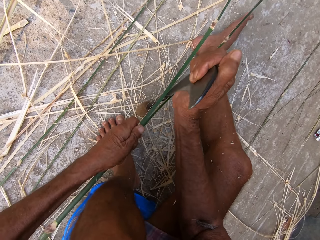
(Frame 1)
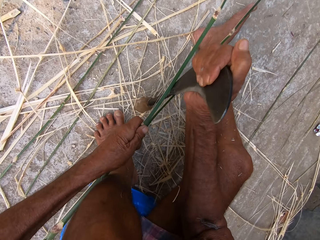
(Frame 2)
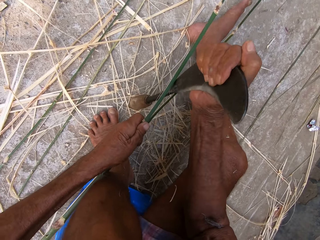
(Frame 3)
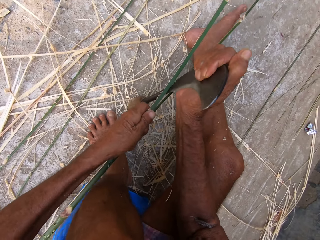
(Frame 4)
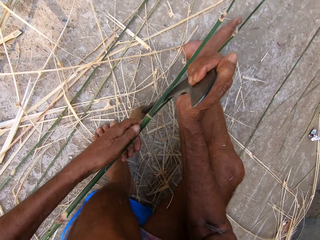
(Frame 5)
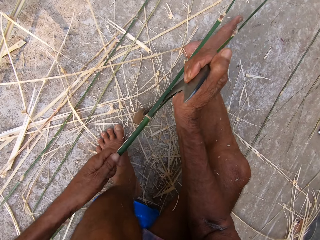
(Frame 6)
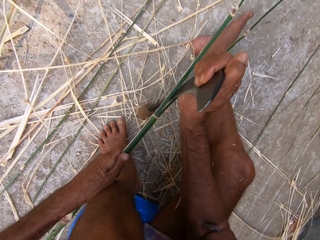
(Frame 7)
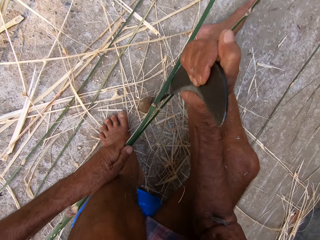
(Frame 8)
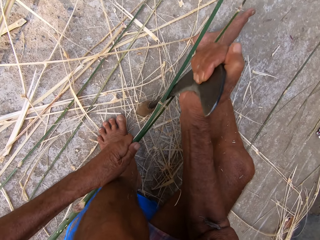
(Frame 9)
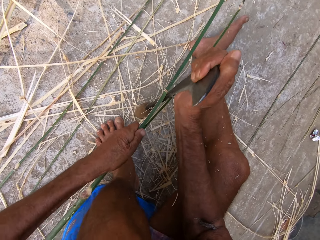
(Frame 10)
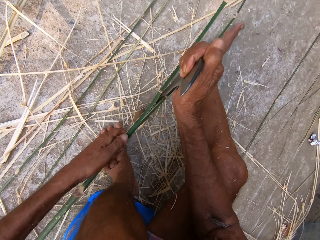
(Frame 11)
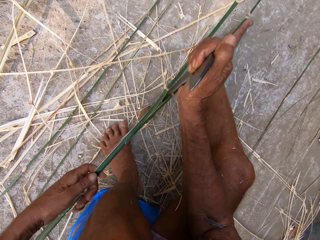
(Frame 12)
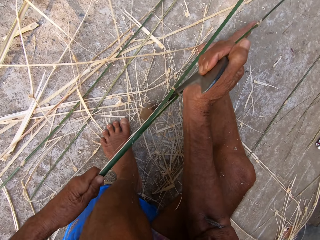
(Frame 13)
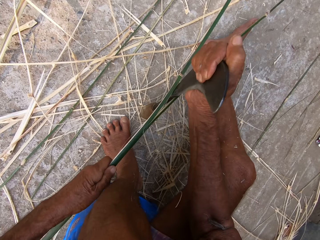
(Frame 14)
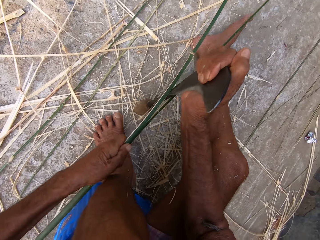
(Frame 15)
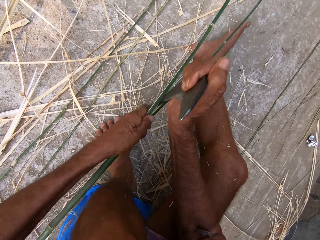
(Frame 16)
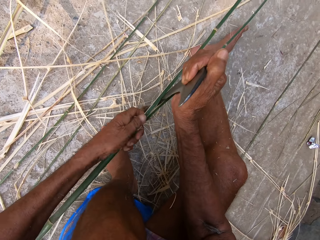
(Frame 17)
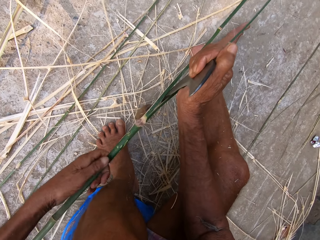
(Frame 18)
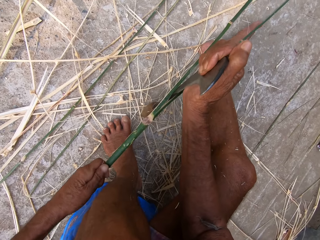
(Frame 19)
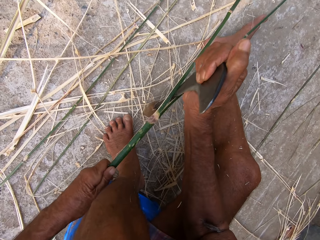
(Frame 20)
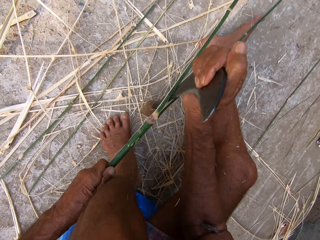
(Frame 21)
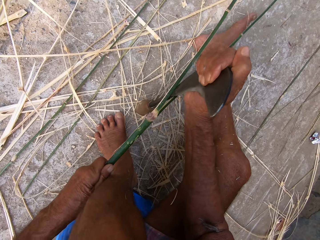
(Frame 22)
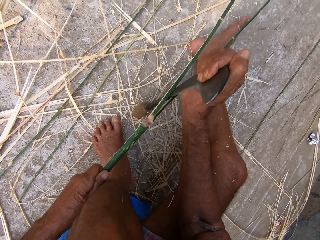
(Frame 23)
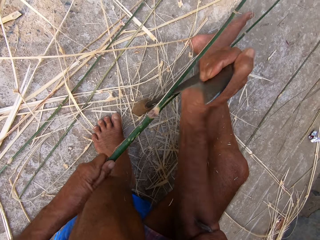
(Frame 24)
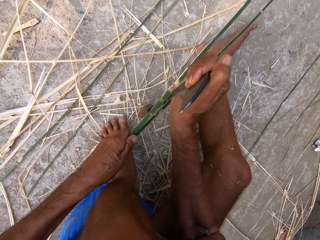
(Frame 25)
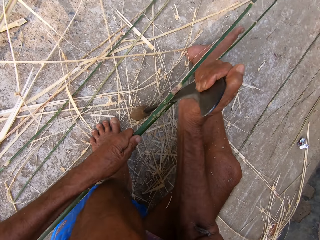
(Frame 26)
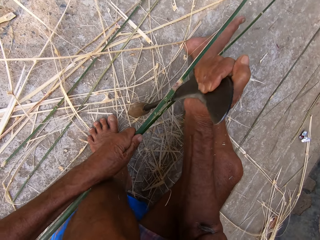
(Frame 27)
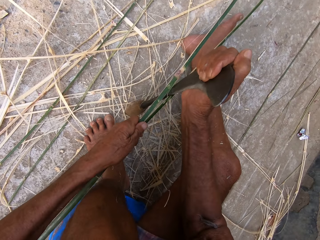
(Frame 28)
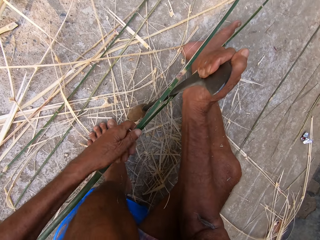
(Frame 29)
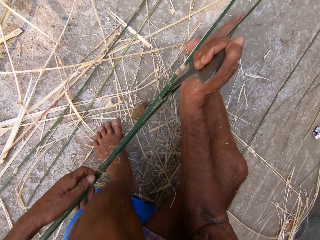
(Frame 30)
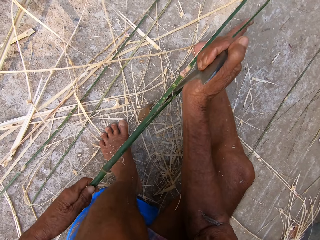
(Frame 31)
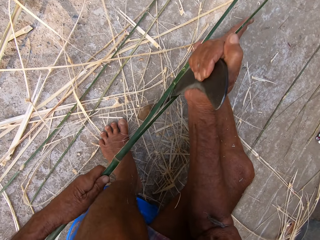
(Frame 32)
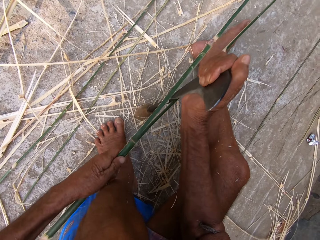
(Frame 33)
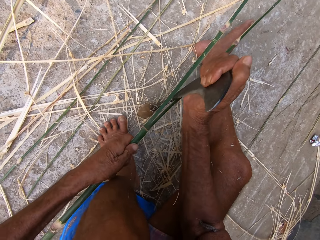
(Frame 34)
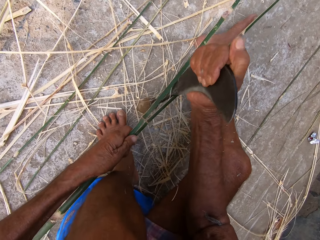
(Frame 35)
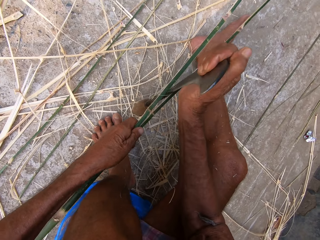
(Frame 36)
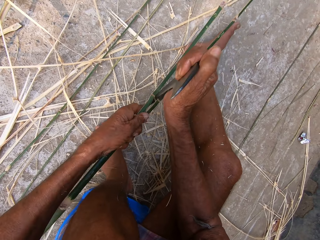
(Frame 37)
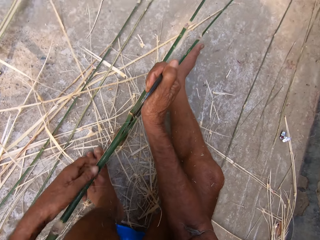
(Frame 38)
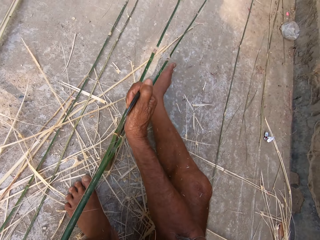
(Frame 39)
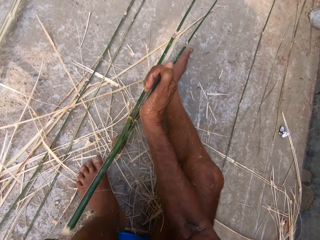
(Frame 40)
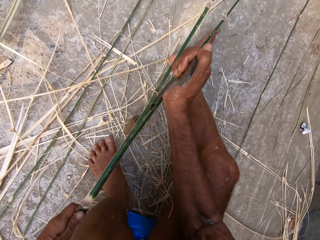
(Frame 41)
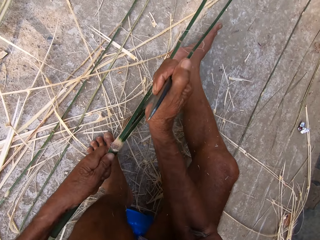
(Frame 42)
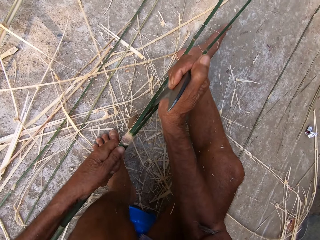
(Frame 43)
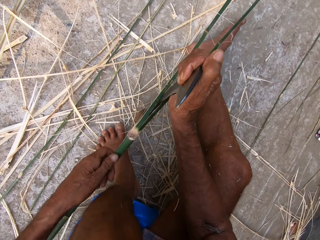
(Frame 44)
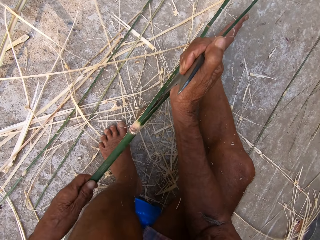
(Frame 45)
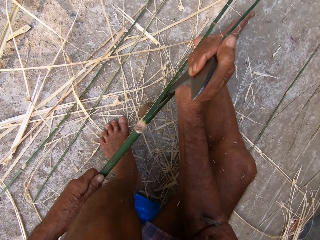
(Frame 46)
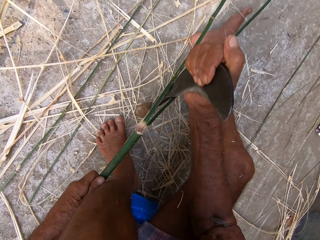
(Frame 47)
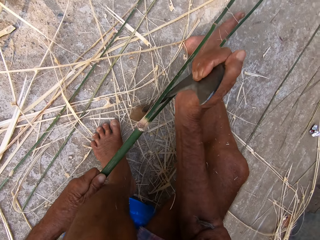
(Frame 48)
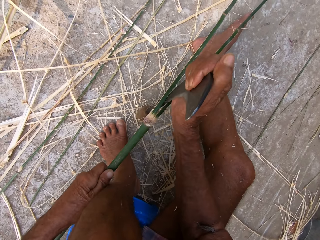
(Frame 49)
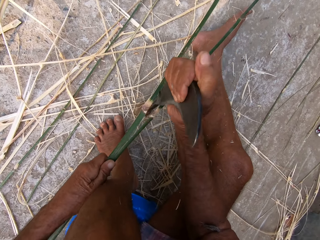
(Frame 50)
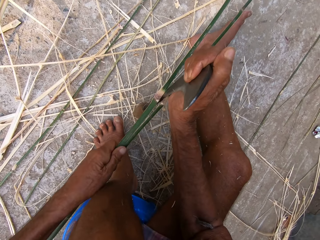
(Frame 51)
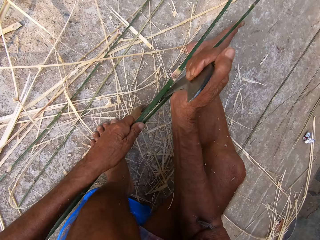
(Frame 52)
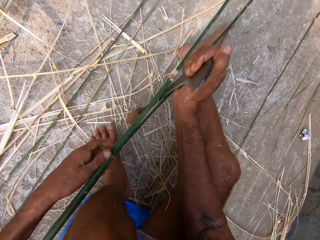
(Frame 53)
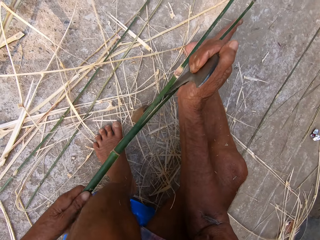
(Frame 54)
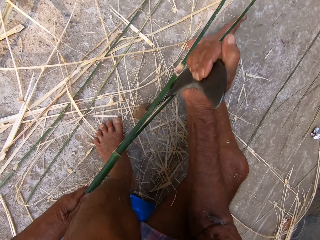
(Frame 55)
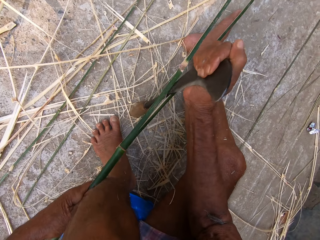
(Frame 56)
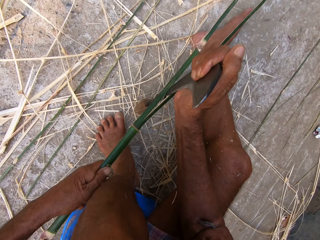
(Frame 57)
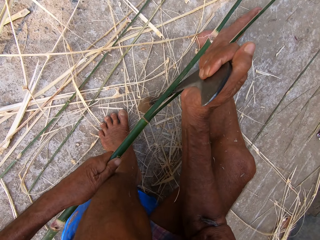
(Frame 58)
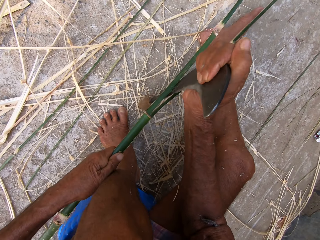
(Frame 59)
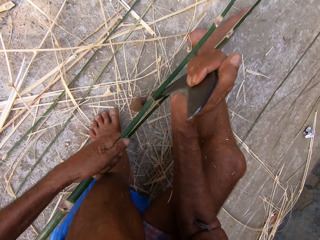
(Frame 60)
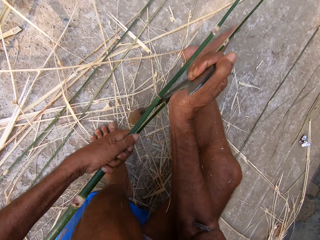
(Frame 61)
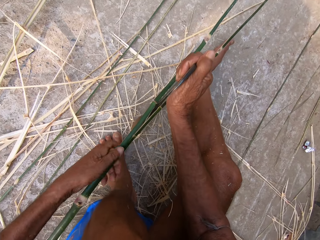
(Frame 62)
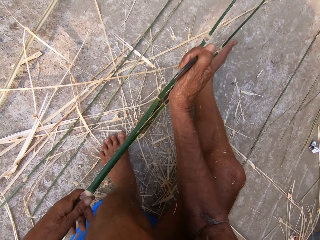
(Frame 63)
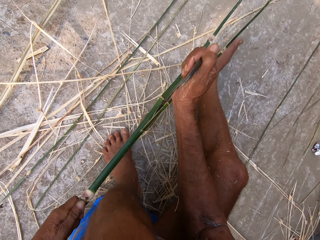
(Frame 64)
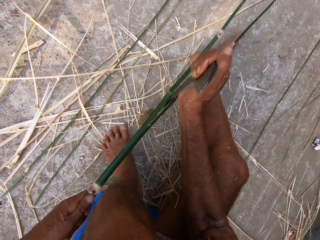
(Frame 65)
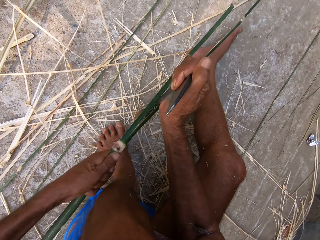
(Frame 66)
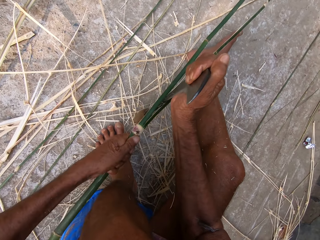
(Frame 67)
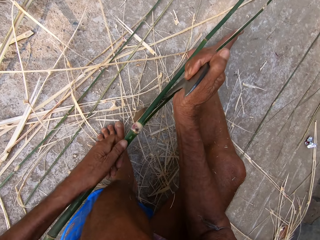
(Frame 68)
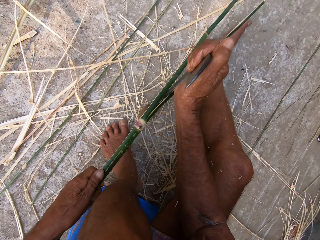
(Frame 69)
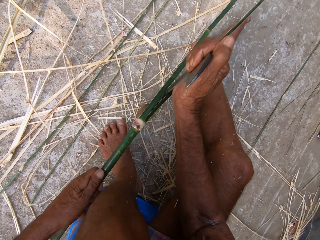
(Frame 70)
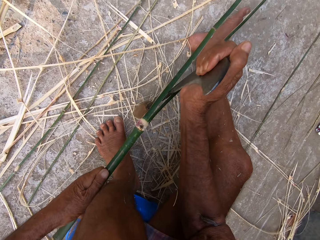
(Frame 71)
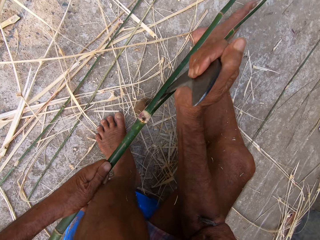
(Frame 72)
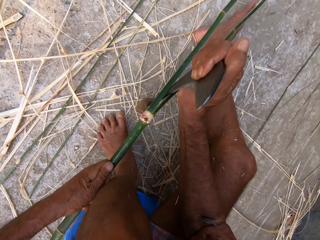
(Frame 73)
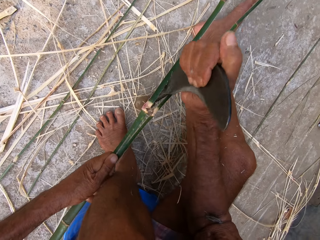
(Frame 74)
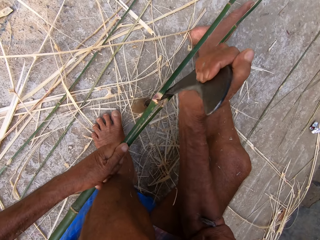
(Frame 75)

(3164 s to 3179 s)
The camera wearer peels the bamboo stick. They peel the bamboo stick repeatedly.

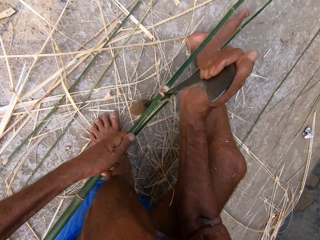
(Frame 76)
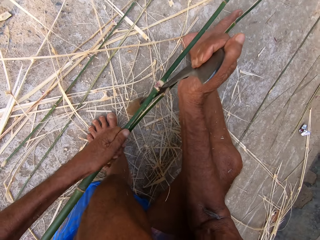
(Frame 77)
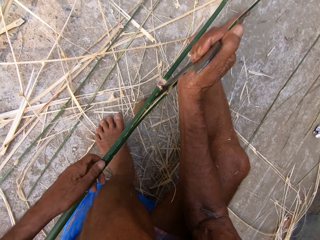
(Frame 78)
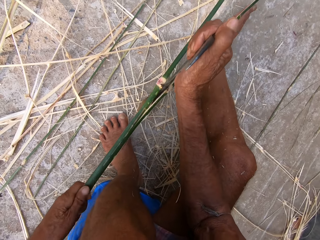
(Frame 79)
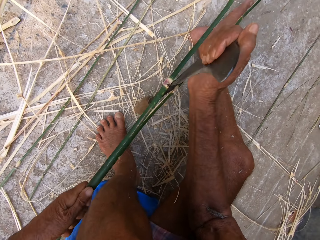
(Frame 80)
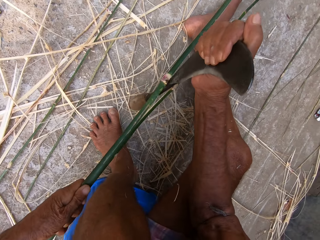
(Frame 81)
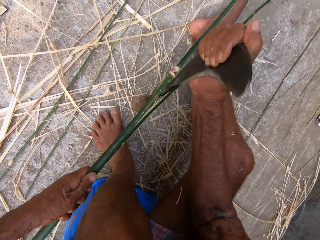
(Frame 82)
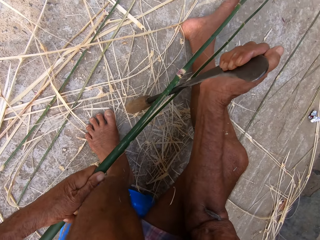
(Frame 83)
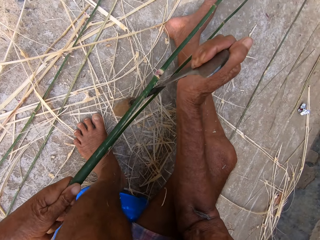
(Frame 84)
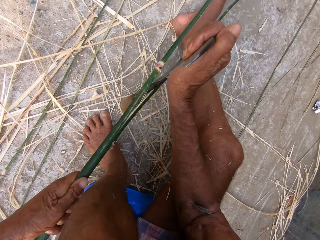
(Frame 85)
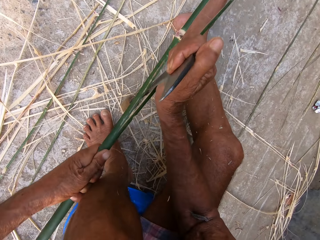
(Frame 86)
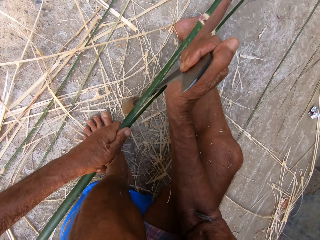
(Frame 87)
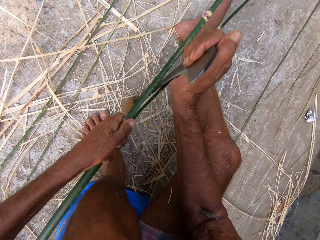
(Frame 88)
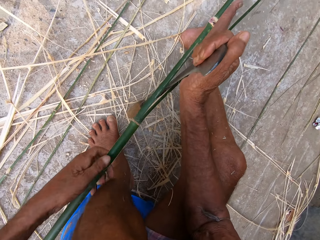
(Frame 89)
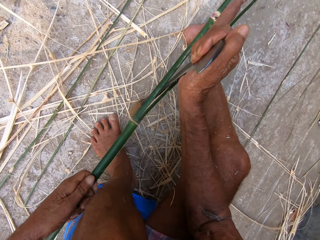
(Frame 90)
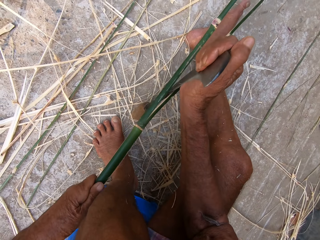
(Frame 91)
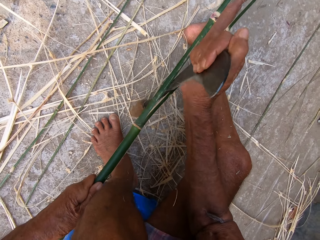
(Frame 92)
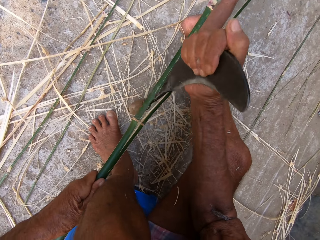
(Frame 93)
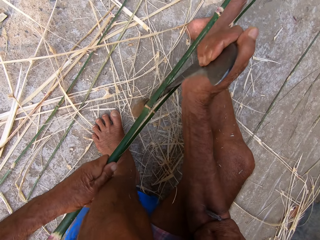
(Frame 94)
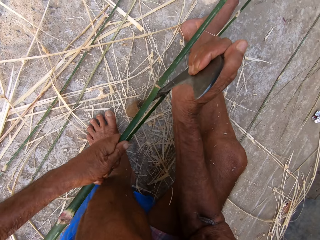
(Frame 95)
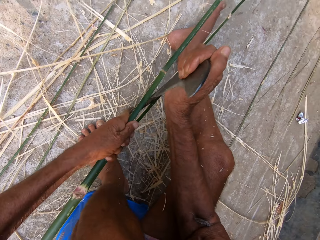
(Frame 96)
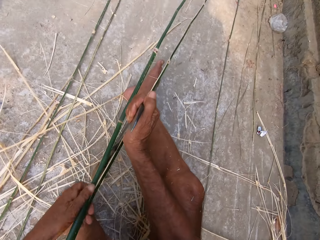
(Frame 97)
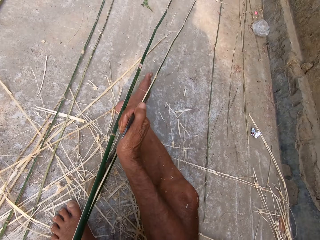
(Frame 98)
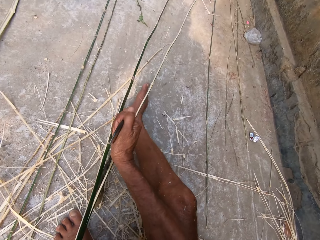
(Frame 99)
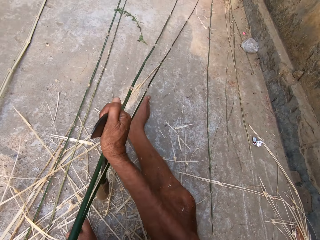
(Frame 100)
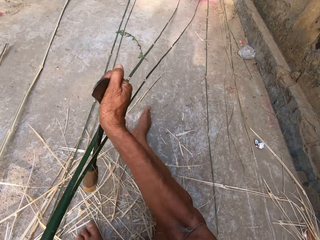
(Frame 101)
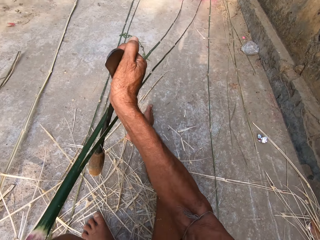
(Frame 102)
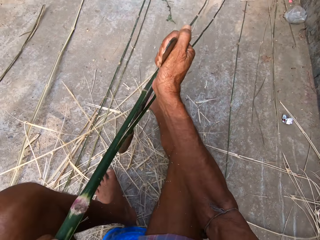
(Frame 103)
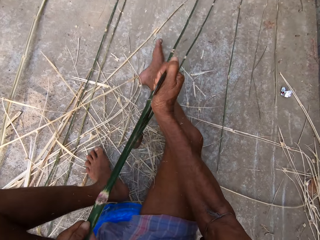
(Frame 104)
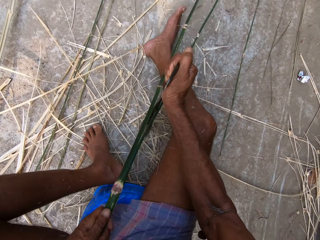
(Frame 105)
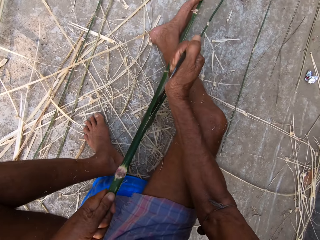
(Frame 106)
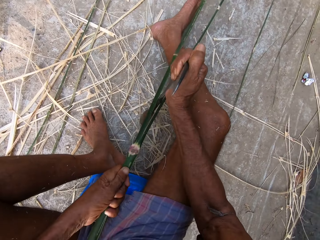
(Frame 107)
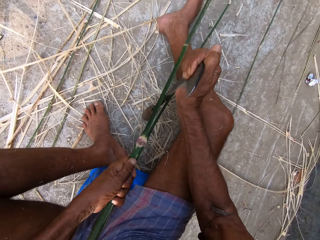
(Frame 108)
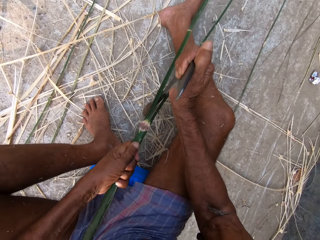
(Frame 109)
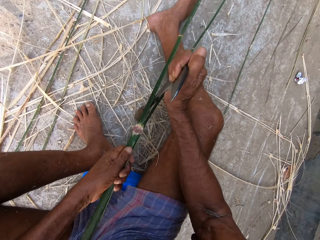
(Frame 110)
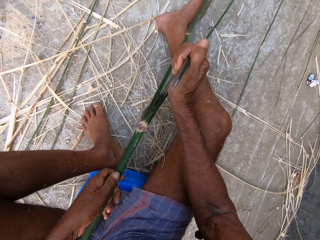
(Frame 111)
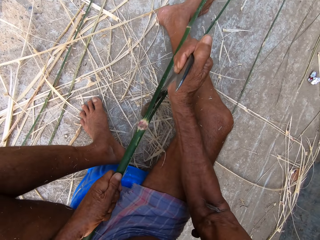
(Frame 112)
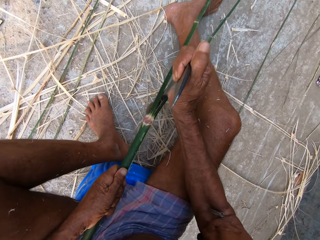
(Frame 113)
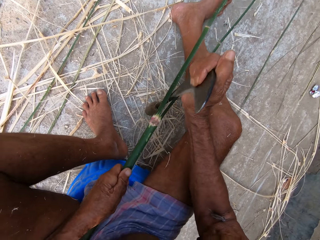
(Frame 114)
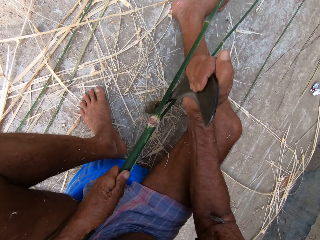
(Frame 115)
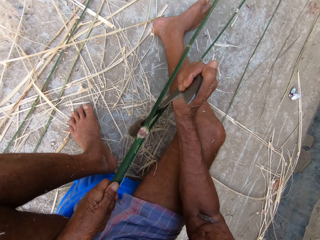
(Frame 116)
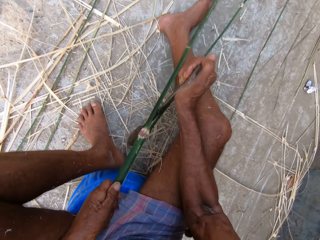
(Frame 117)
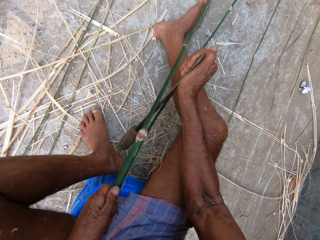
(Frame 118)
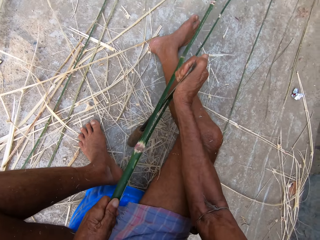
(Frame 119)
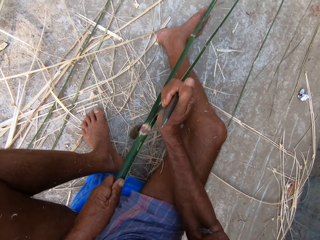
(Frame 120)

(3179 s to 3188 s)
The camera wearer peels the bamboo stick. They peel the bamboo stick repeatedly.
